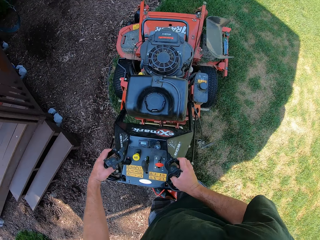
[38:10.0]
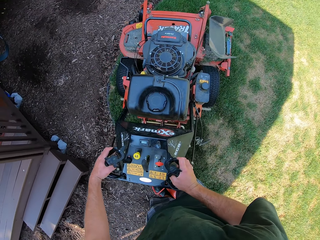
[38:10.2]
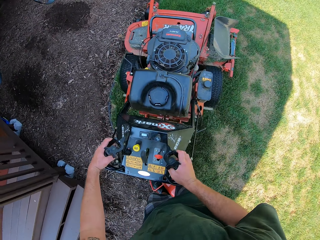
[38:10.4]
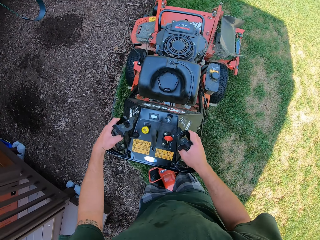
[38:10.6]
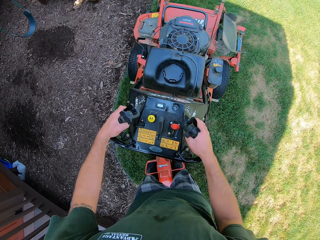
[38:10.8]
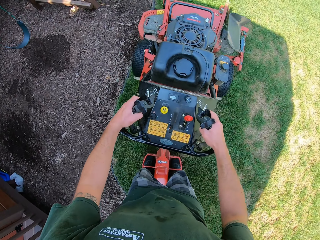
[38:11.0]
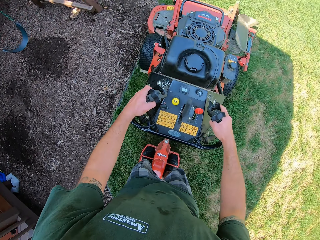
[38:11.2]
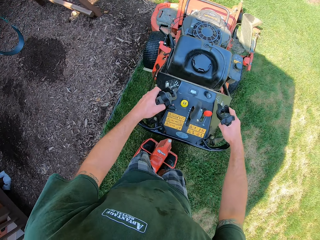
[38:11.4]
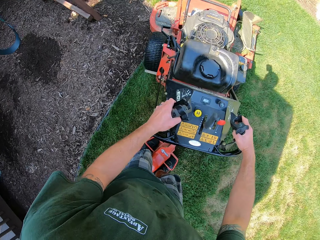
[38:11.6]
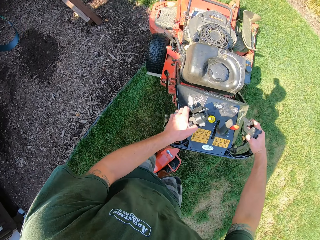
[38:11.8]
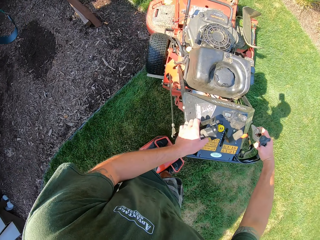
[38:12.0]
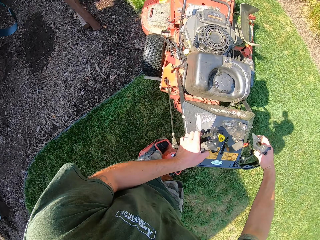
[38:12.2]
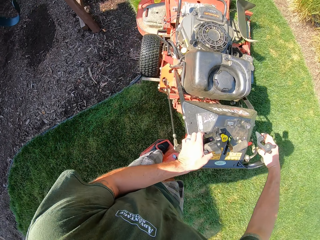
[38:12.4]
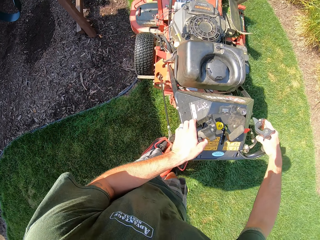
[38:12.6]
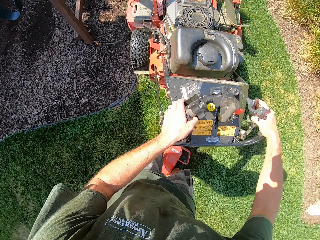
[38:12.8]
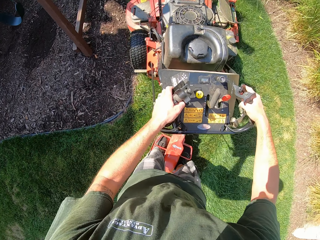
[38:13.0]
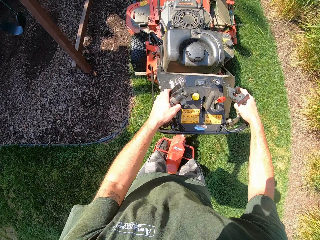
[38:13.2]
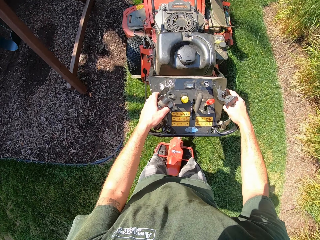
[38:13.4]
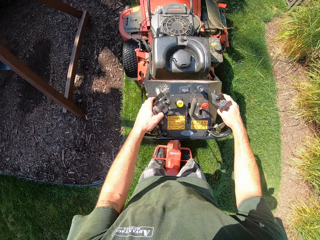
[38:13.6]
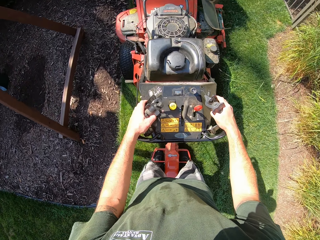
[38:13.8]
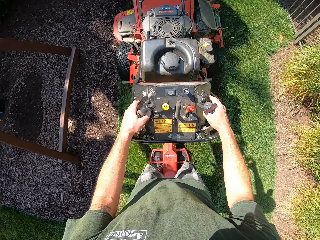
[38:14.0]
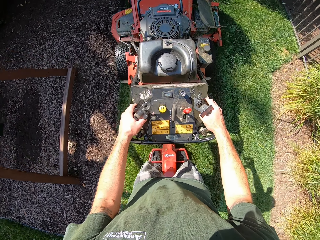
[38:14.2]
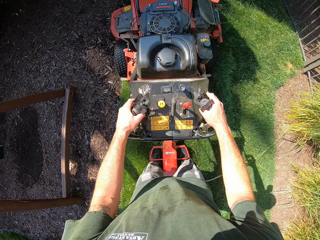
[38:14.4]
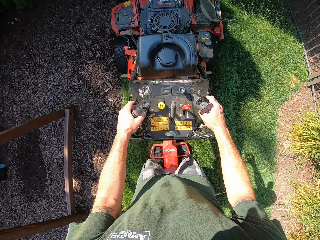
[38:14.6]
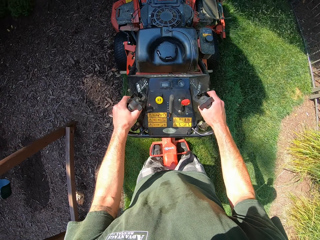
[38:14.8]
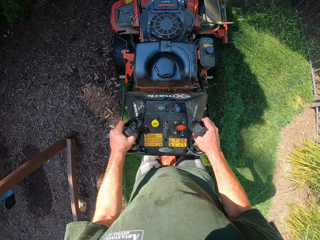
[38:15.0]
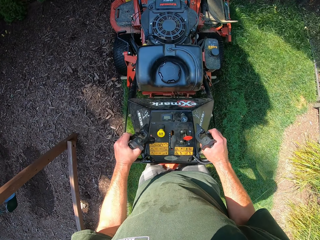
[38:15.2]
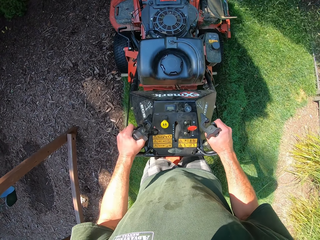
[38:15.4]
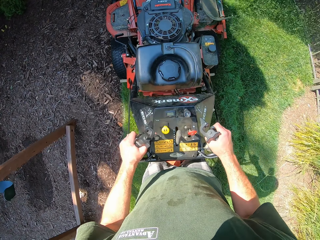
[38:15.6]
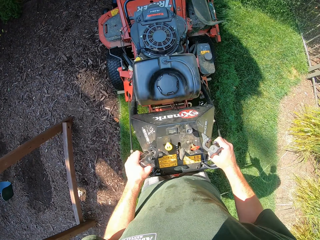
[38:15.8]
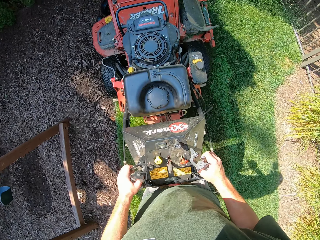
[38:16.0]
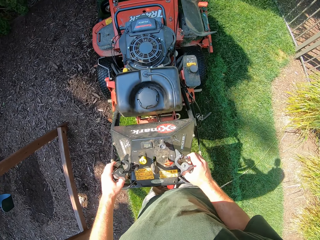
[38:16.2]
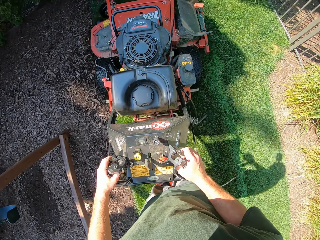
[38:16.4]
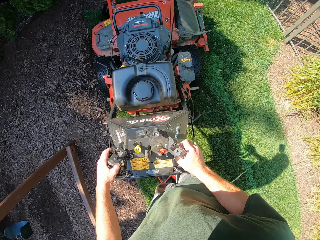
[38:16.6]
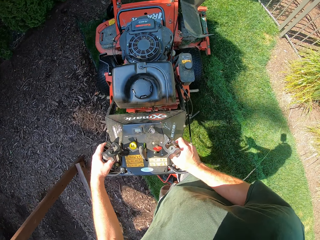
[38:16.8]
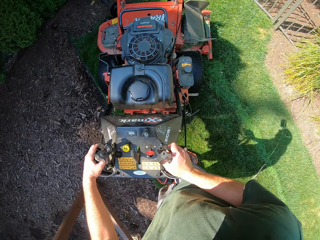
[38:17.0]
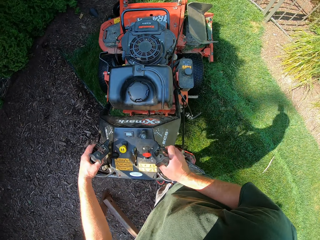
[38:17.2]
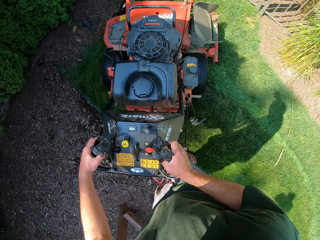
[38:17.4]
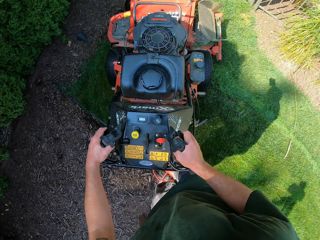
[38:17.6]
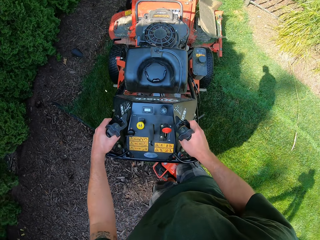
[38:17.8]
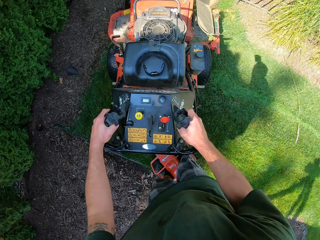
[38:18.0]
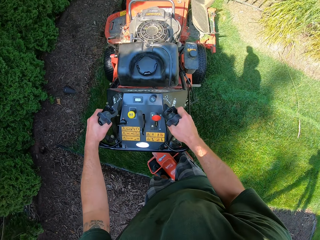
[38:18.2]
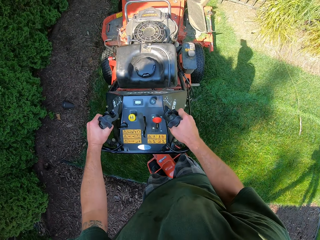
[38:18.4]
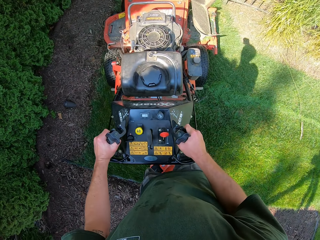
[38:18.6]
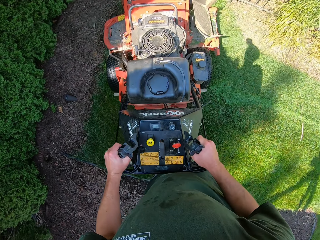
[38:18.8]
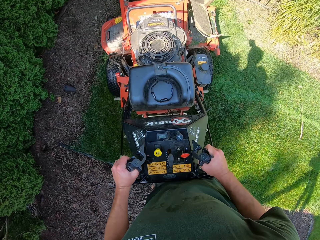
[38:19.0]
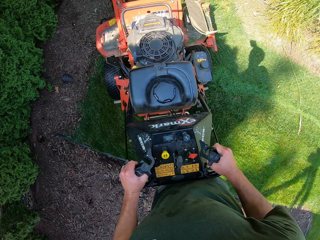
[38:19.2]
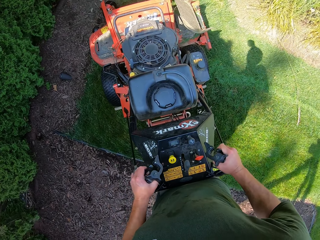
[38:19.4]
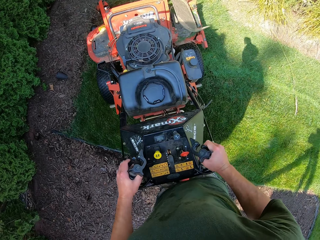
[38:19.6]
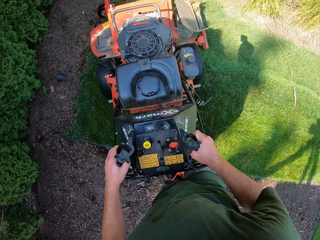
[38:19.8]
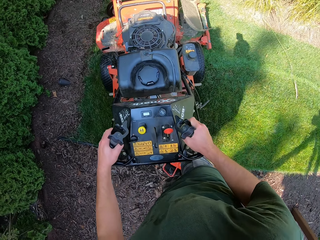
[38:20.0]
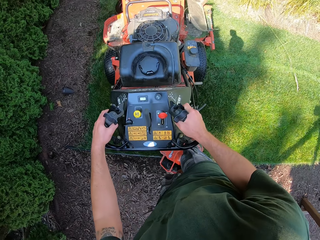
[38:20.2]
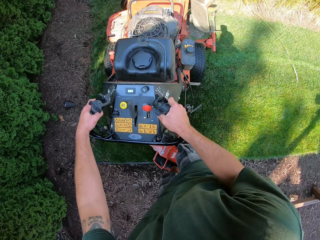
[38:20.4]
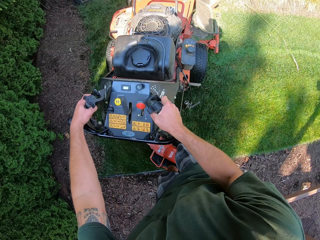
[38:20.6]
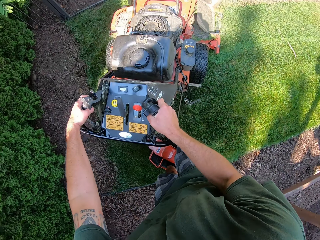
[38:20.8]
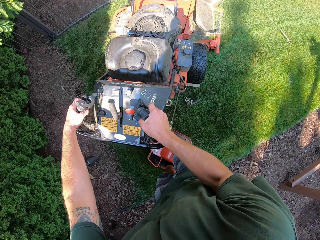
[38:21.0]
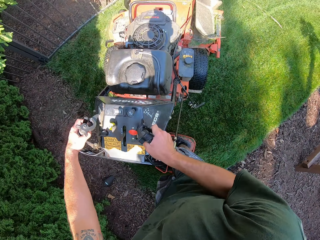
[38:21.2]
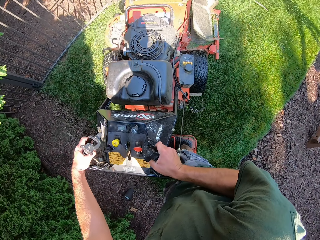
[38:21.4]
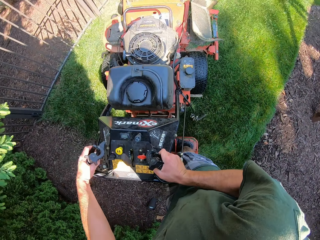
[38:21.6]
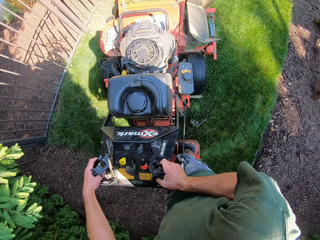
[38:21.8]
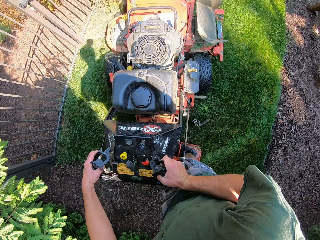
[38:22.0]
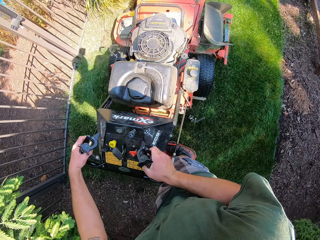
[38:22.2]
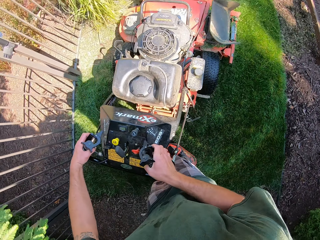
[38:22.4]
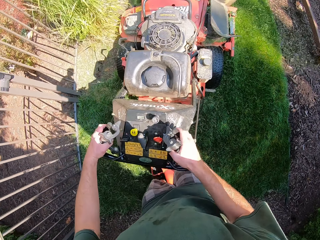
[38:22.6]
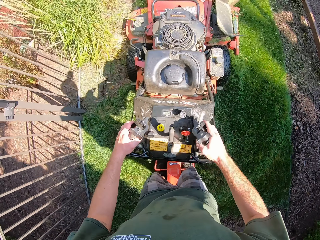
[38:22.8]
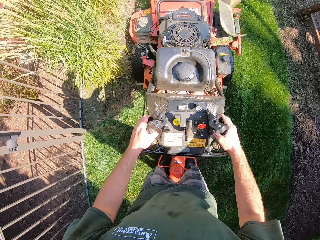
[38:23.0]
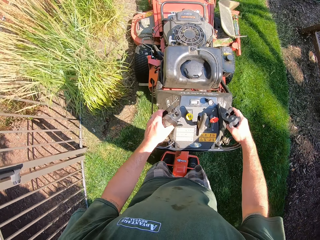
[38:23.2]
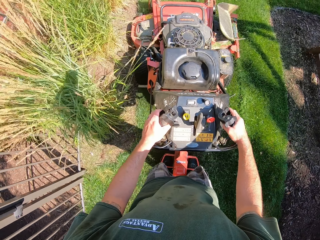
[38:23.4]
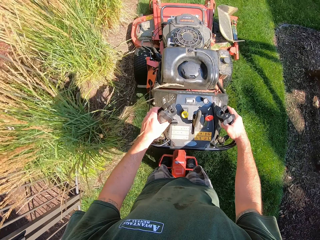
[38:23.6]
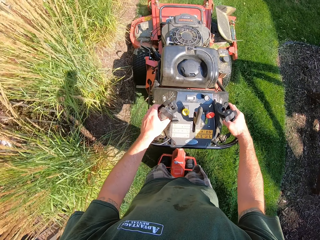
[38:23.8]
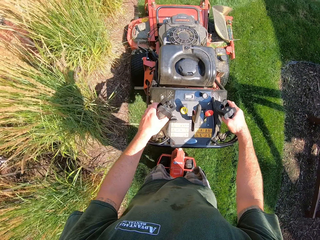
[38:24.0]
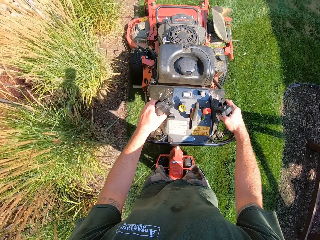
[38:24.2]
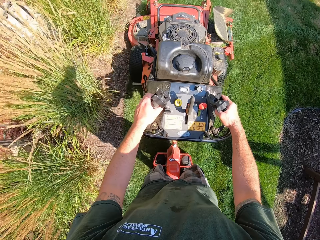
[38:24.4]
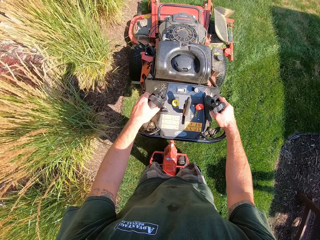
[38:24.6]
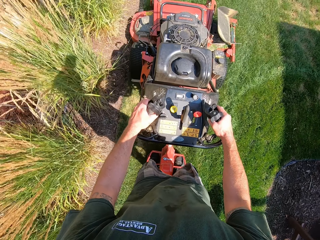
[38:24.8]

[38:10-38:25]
The camera wearer reverses the lawn mower a bit. They turn the lawn mower to the right. They reverse the lawn mower a bit. They turn the lawn mower to the right. They mow the lawn with the lawn mower.

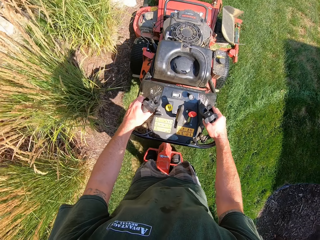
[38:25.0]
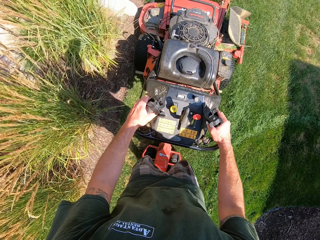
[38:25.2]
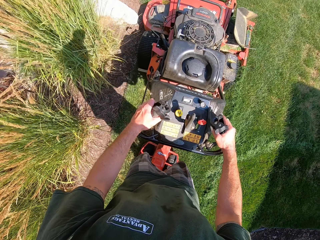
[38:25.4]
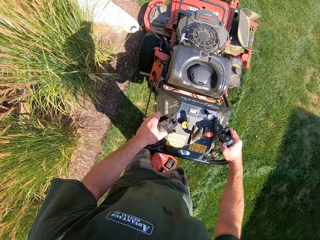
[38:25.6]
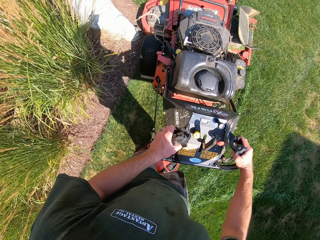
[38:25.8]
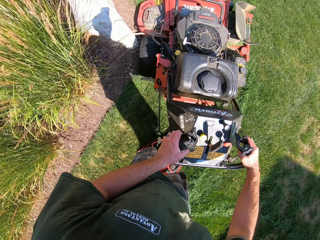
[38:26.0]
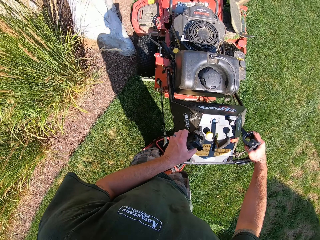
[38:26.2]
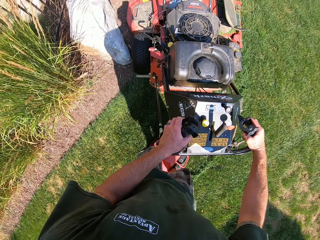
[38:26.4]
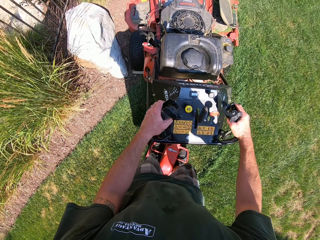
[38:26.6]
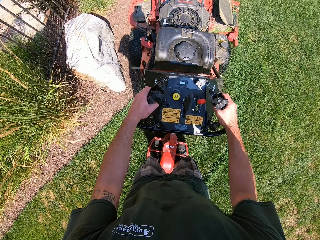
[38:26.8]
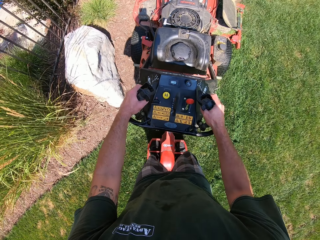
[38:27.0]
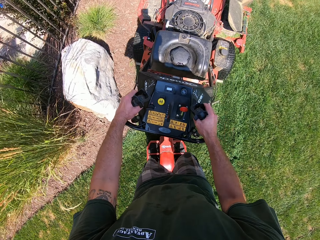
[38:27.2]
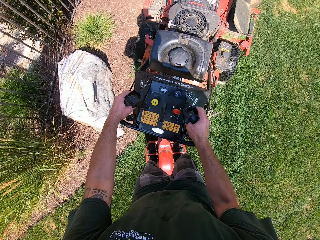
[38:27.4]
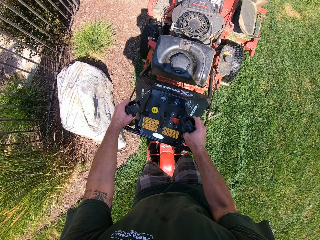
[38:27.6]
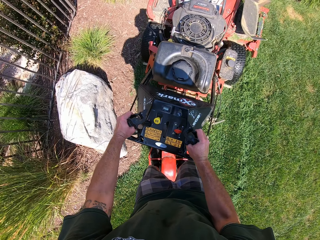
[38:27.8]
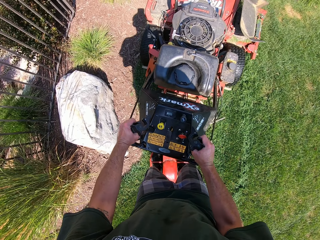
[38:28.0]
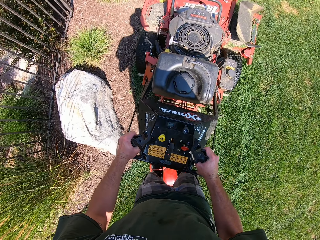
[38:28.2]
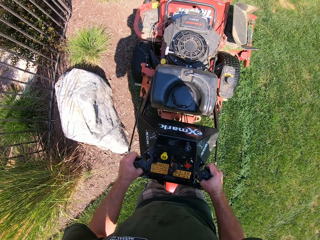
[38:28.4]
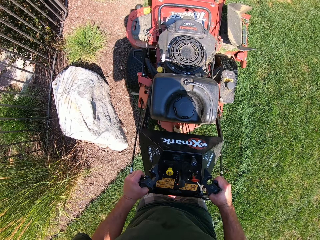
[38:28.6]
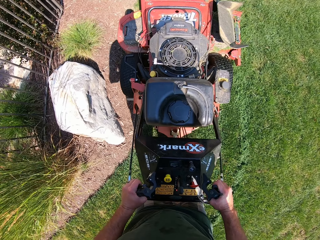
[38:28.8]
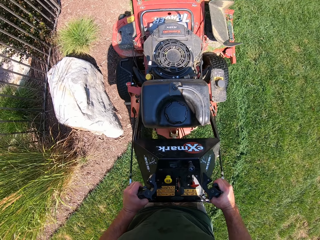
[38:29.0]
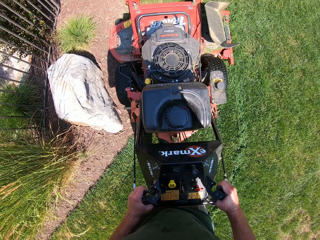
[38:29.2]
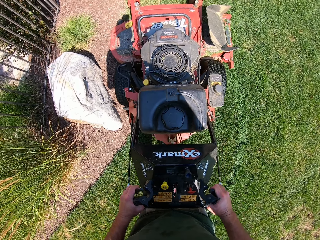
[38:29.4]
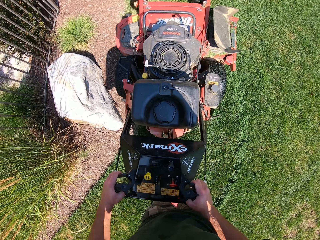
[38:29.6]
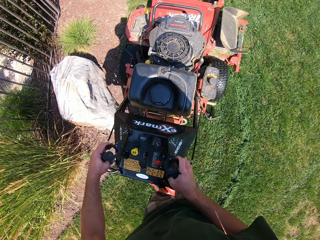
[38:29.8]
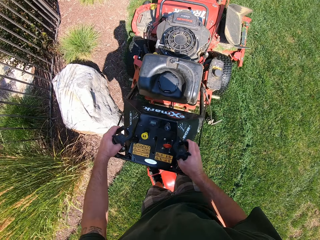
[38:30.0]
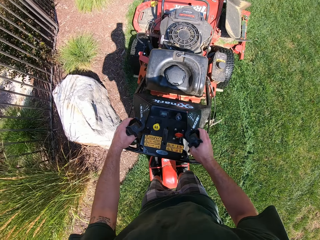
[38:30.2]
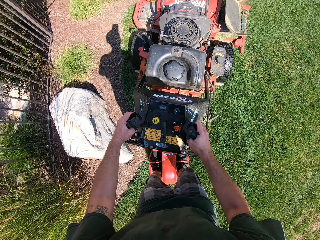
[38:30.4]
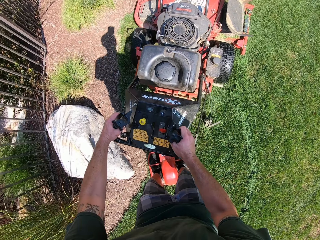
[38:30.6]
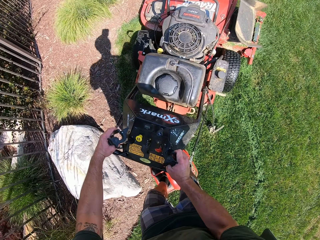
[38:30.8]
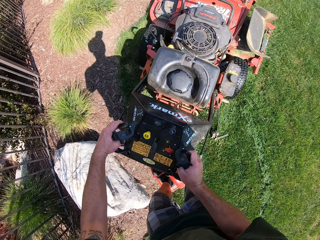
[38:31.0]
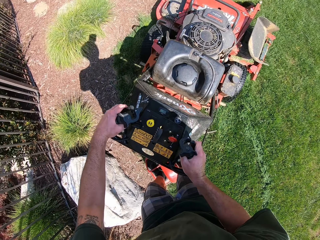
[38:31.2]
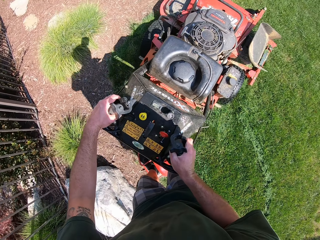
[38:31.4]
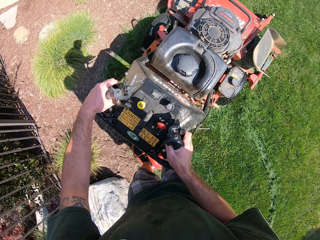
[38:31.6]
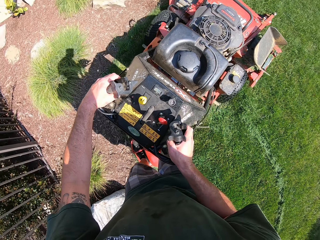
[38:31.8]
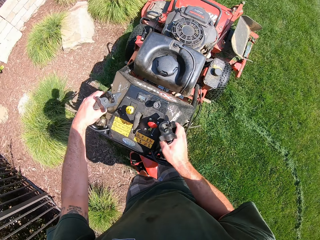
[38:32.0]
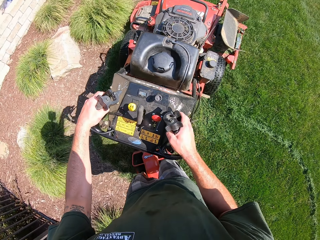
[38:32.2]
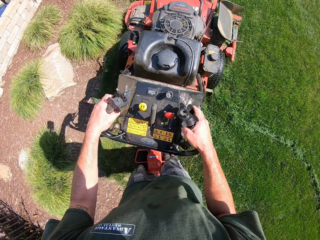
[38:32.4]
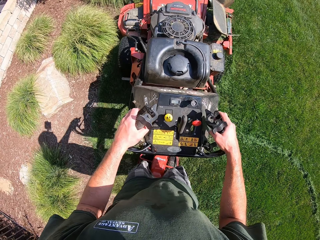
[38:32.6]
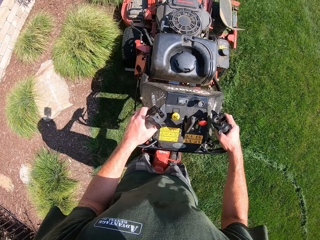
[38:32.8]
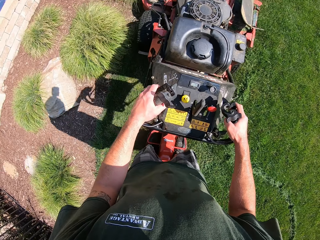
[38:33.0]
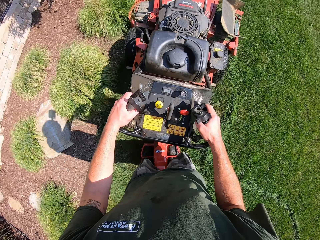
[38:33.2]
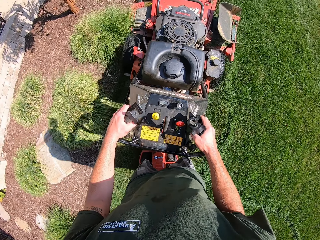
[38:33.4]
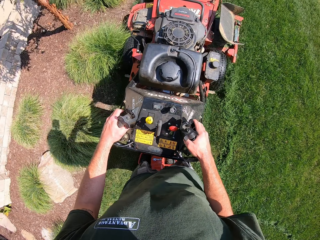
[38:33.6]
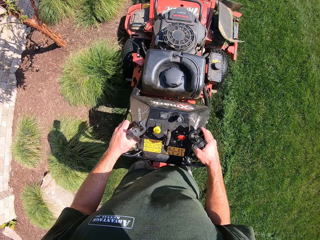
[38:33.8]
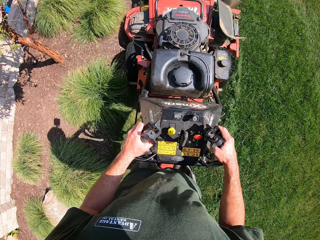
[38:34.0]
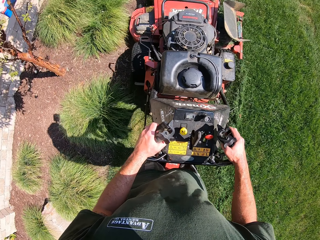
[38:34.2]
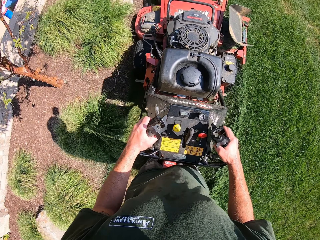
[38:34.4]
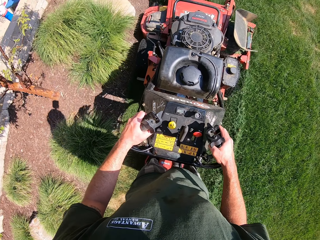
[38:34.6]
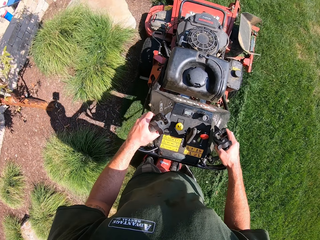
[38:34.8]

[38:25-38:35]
The camera wearer reverses the lawn mower a bit. They turn the lawn mower to the right. They mow the lawn with the lawn mower.
